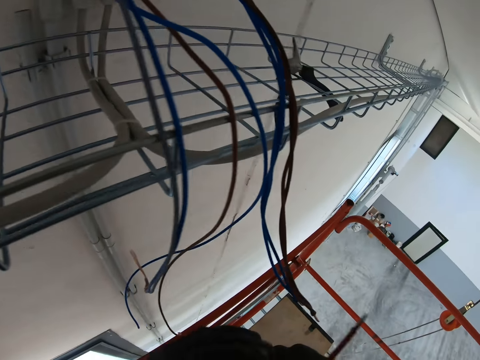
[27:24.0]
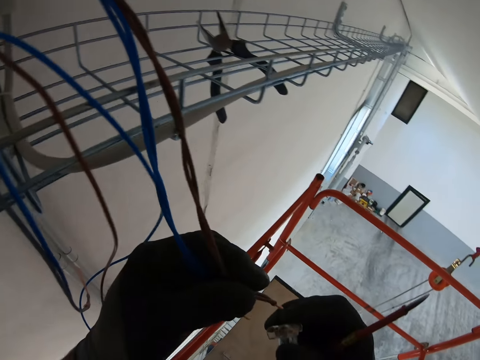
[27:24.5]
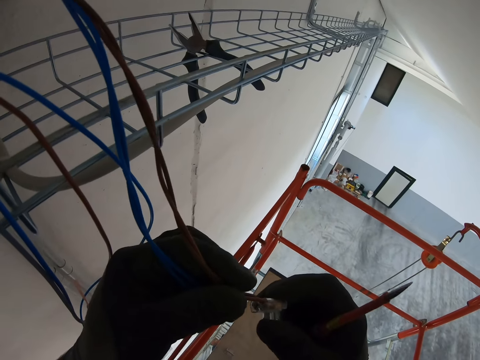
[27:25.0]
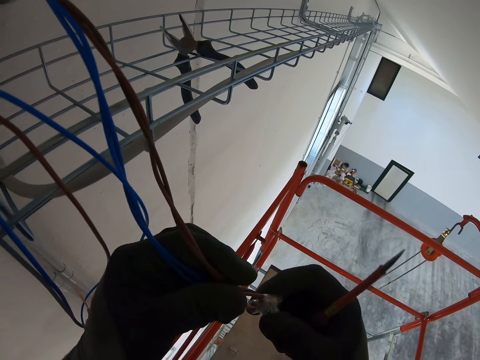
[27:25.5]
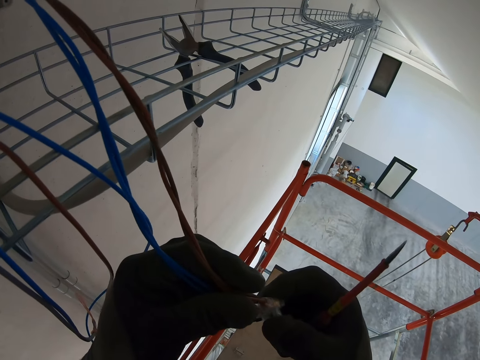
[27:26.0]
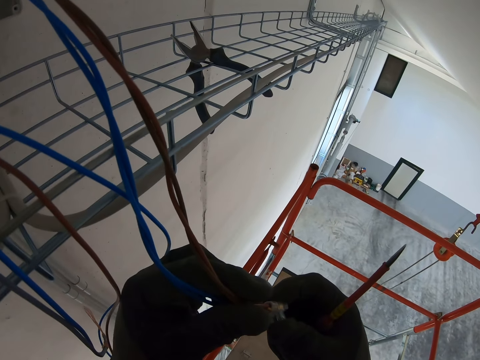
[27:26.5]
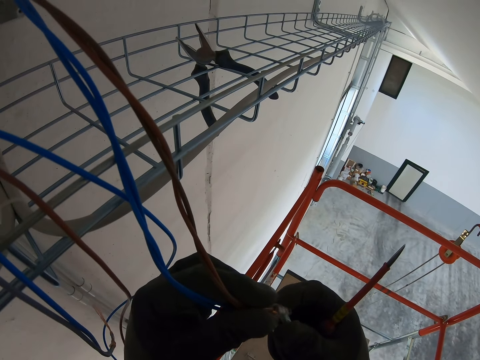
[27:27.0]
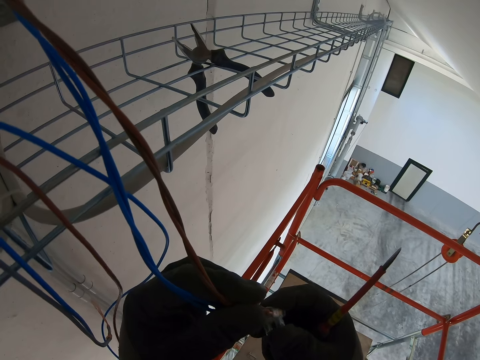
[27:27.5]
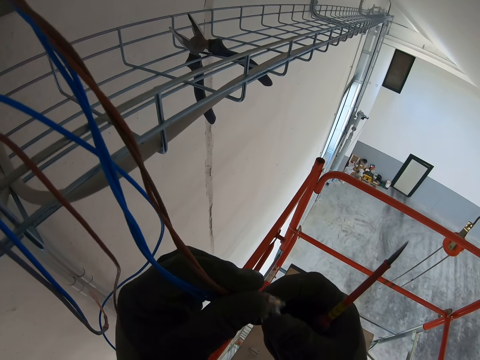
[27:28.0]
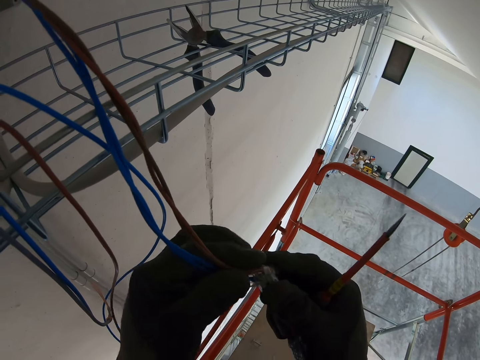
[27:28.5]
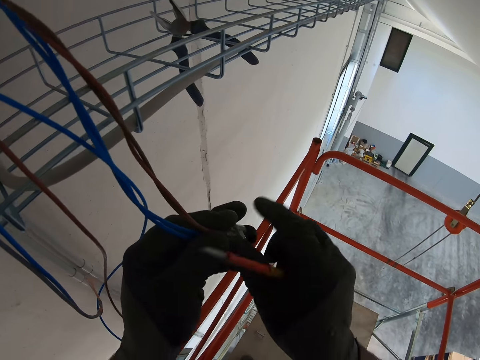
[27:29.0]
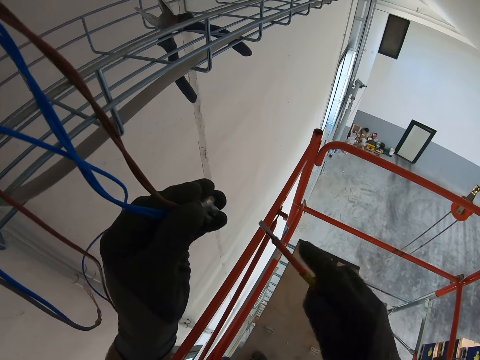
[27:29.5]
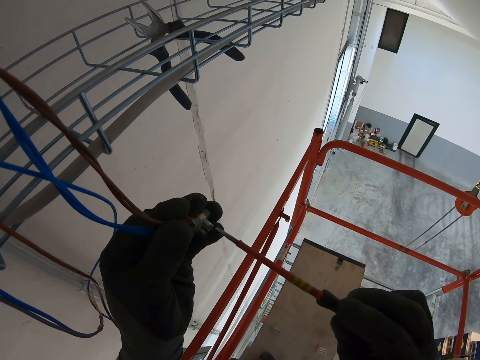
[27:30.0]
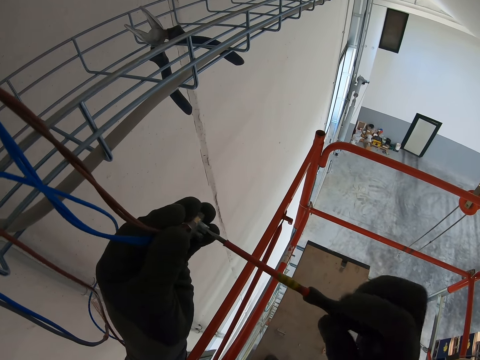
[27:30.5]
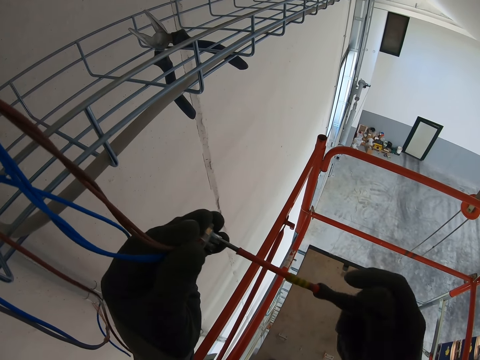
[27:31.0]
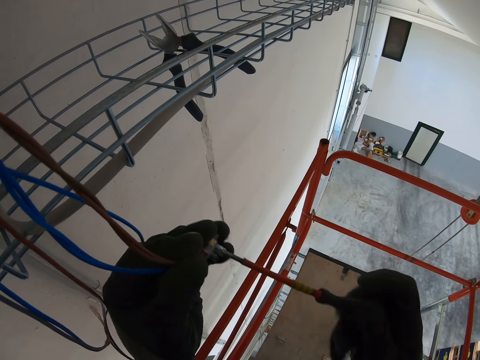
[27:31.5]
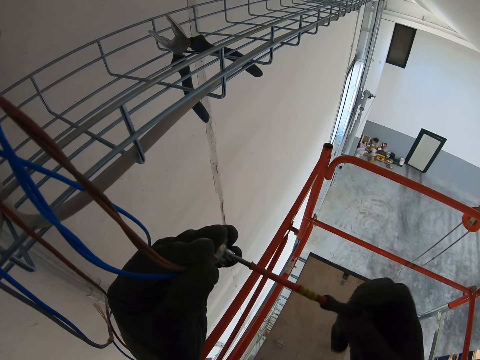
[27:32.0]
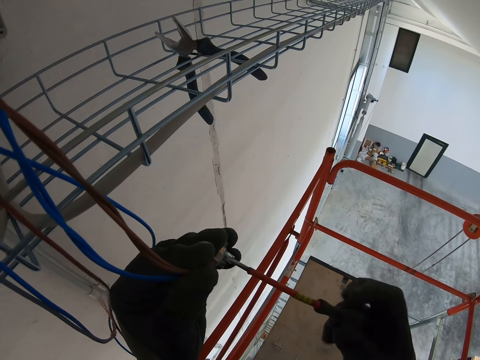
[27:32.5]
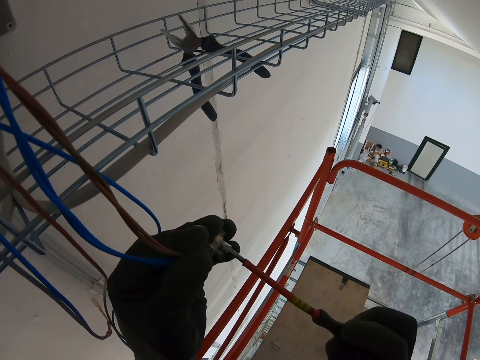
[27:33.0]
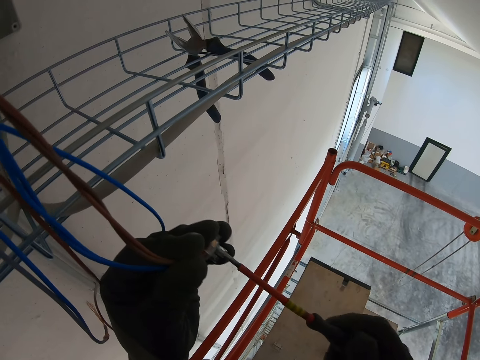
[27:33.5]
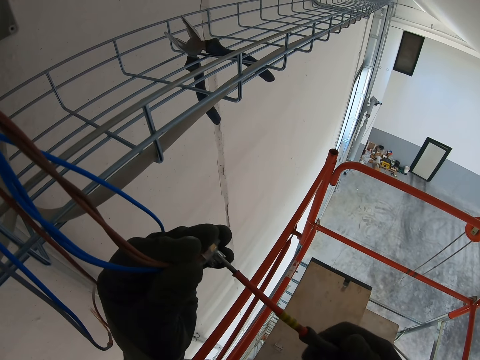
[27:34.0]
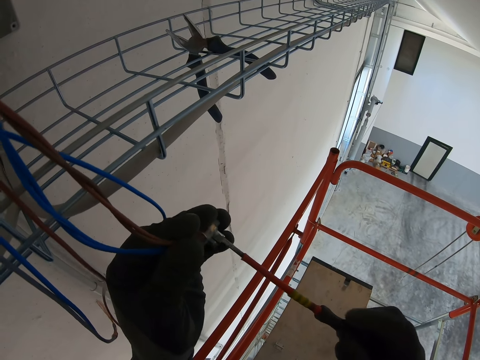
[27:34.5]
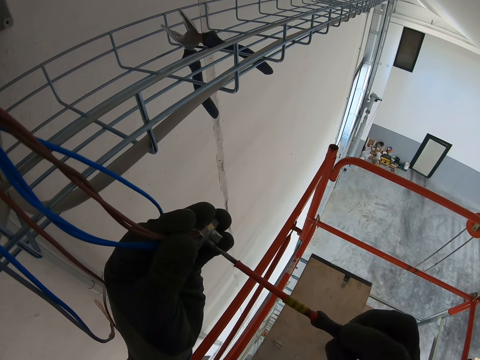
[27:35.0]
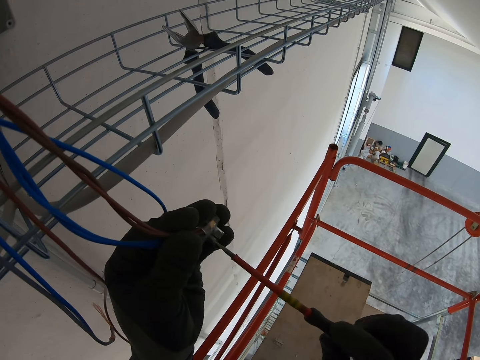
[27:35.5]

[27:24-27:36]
The camera wearer connects something on a cable. They screw on the wire terminal block with a screwdriver.

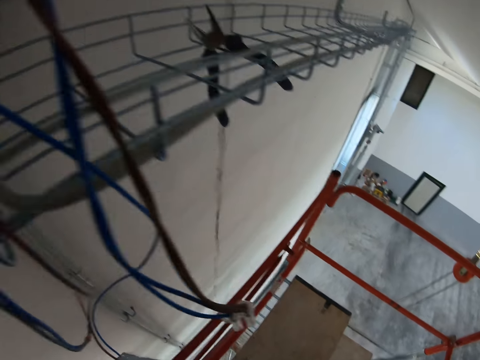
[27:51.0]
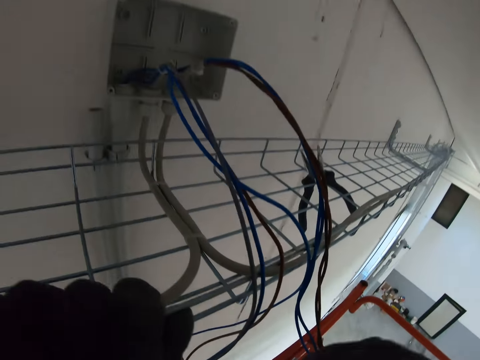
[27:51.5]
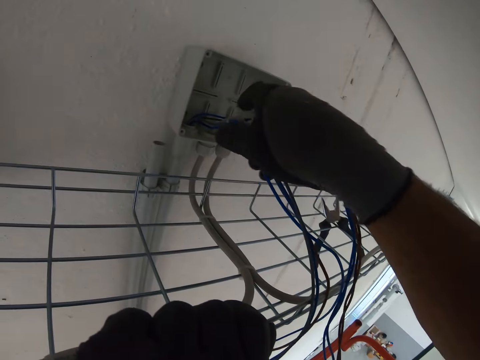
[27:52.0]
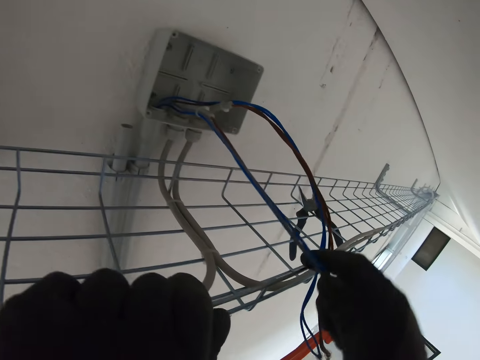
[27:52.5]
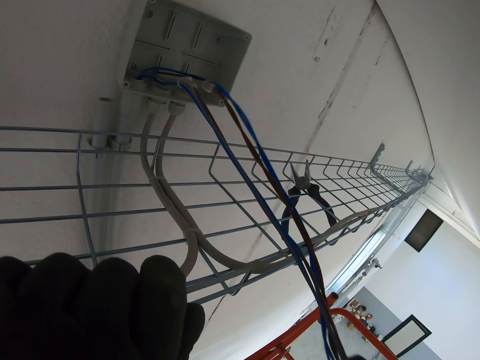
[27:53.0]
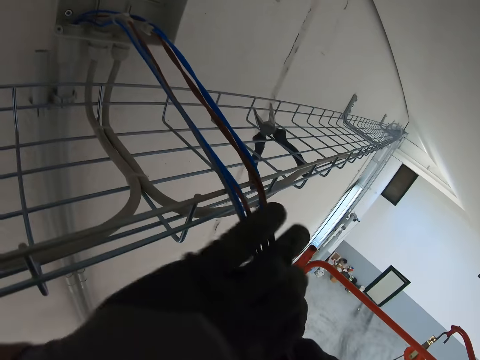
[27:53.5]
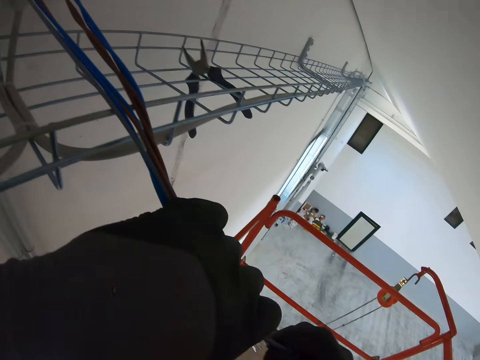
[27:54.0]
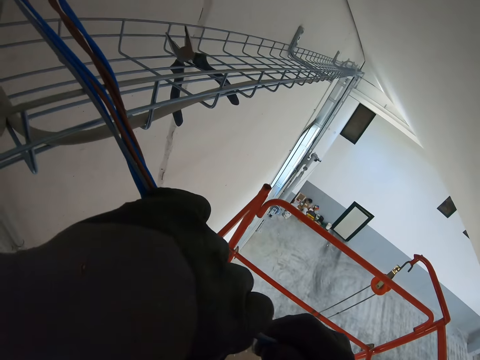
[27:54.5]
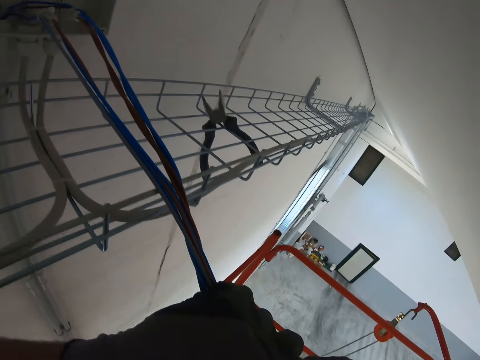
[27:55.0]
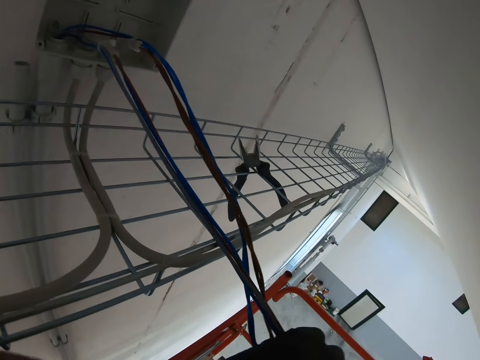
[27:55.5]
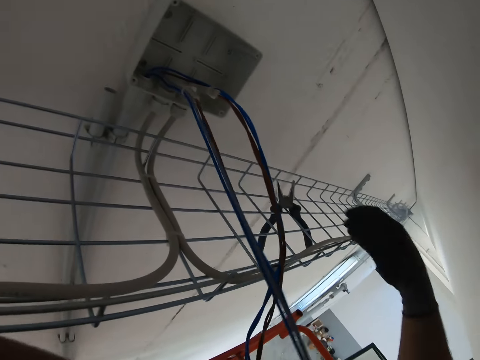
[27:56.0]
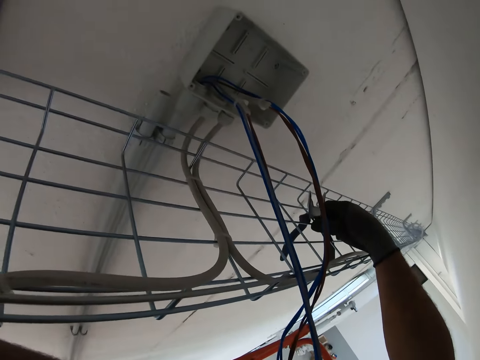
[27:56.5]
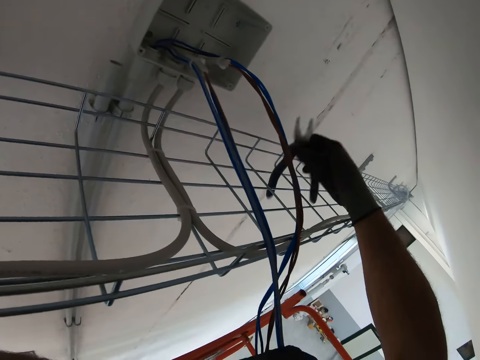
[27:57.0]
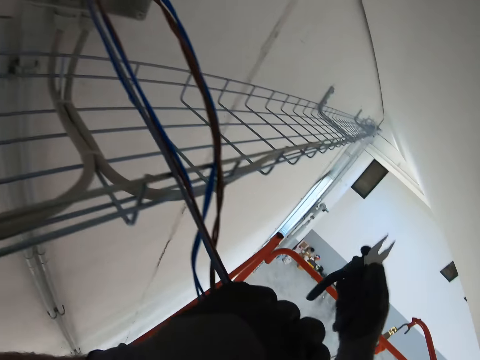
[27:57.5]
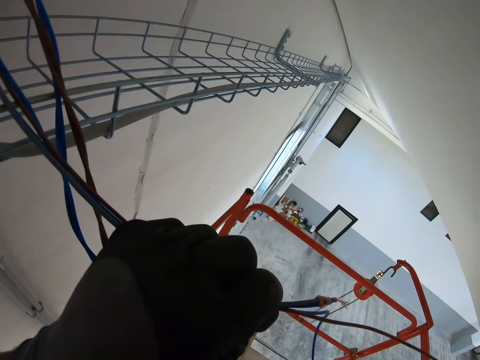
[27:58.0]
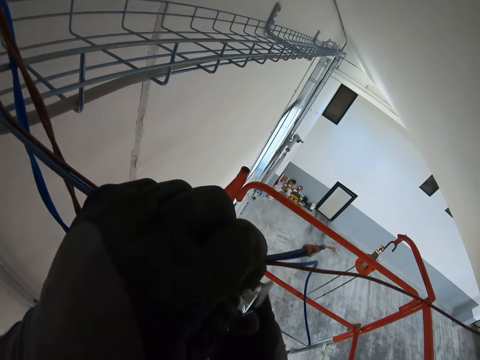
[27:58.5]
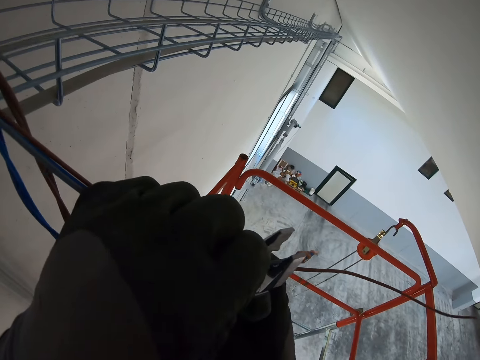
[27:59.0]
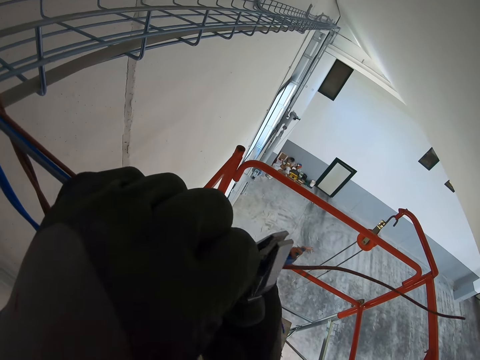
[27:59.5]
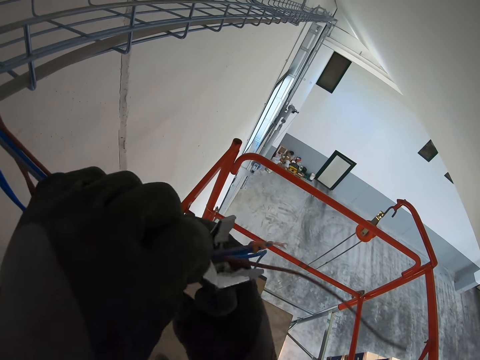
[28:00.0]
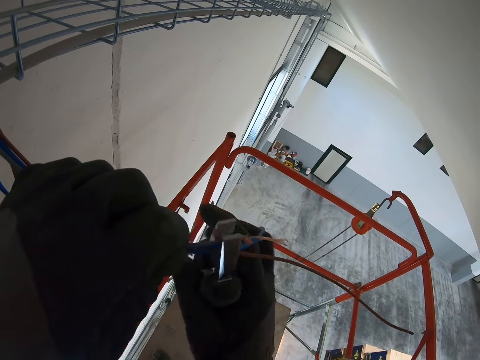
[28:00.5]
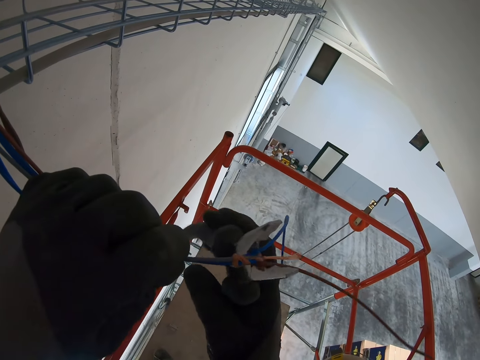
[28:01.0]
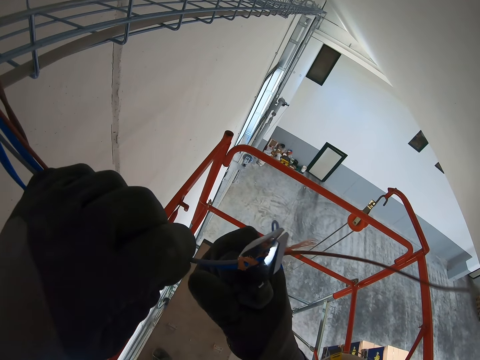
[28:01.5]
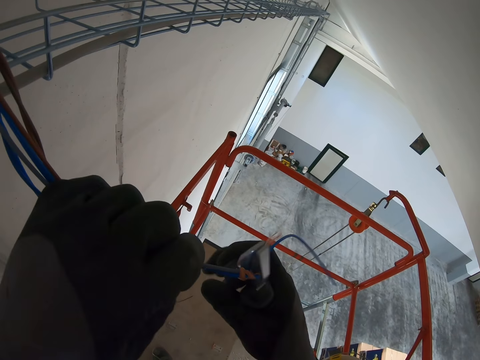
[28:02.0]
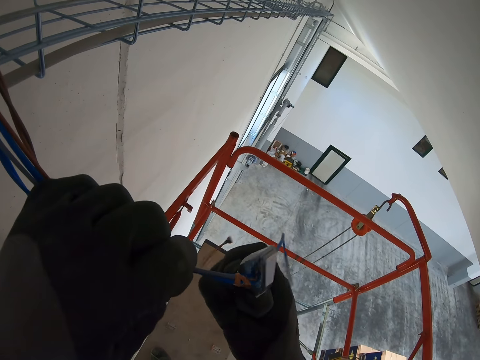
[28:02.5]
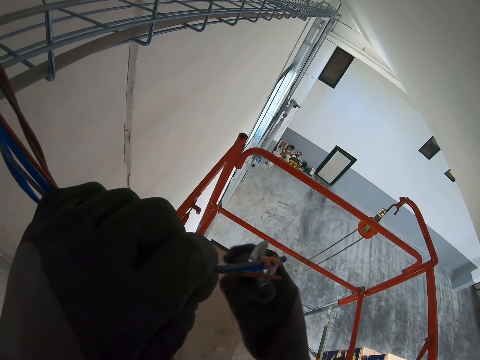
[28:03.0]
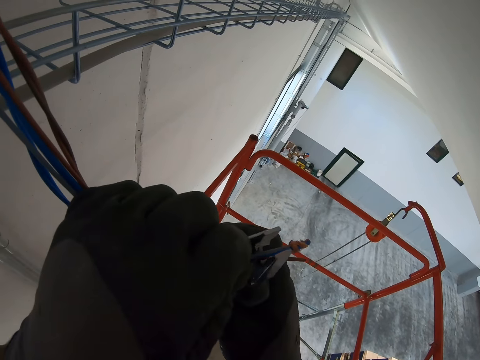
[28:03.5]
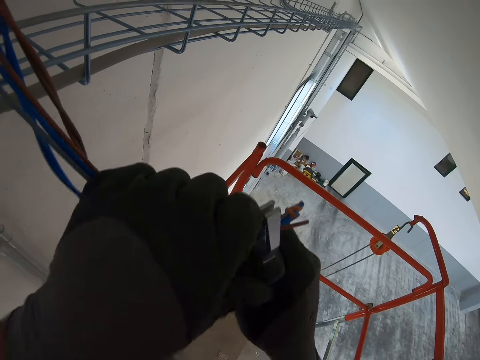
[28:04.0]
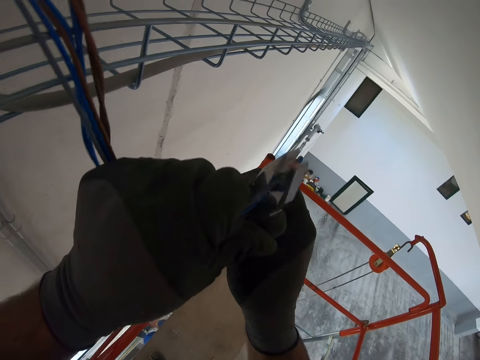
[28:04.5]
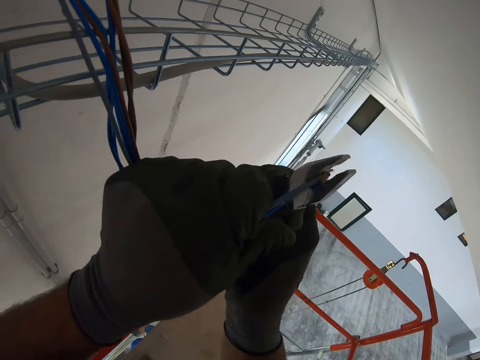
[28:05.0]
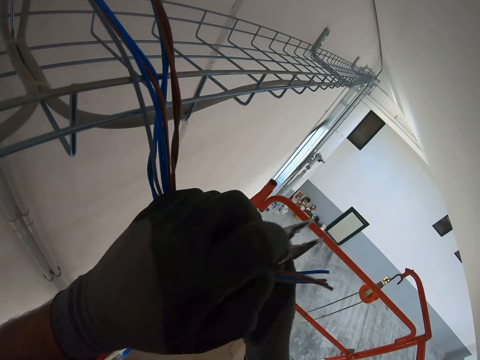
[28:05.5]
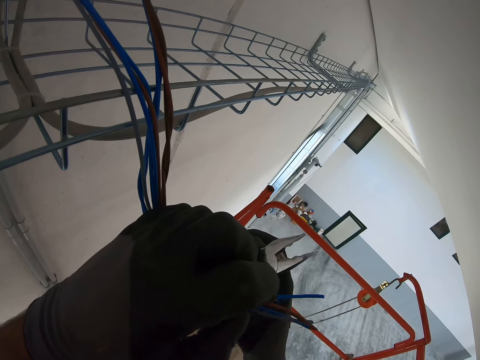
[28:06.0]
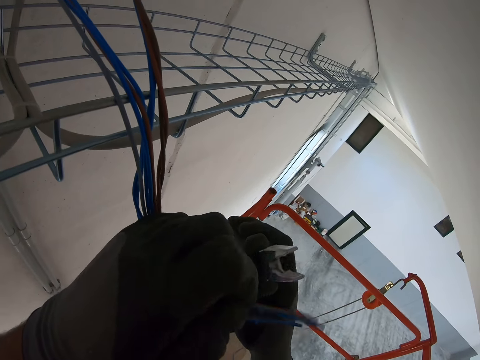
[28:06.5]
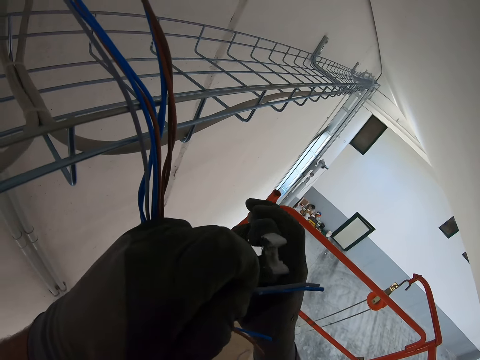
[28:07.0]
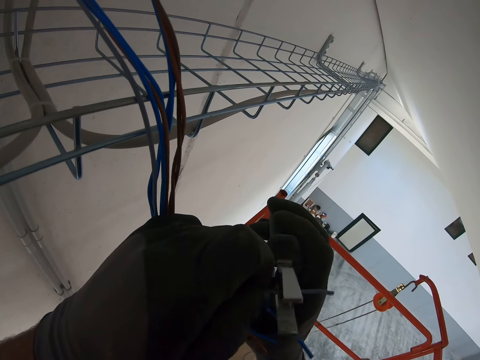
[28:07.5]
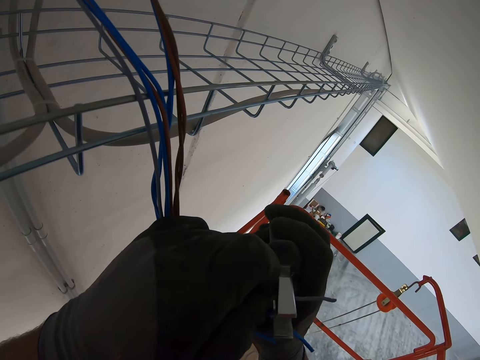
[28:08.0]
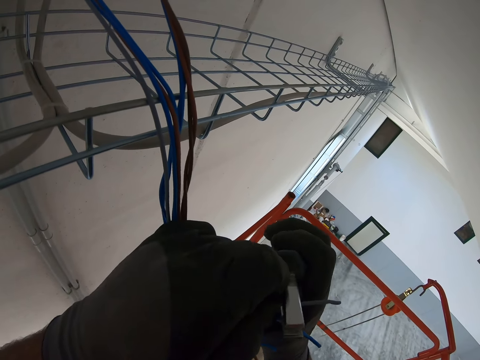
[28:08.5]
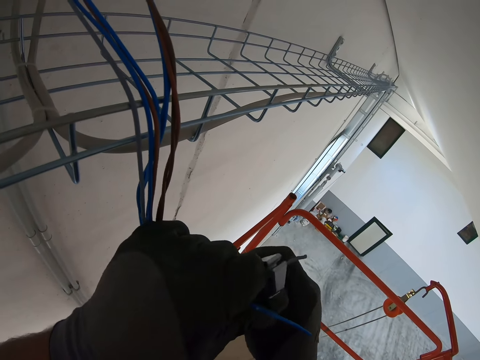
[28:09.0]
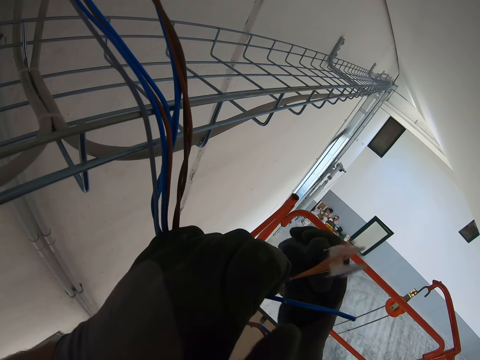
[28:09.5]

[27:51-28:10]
The camera wearer pulls the cable with his hands. He picks a cable from a mesh. He cuts the wire cable.
